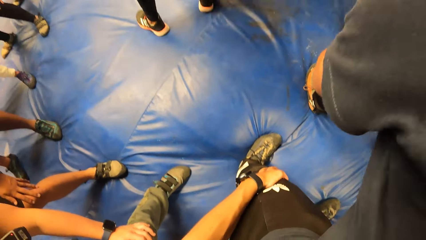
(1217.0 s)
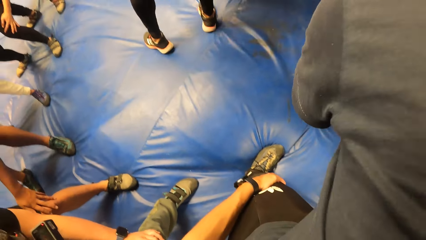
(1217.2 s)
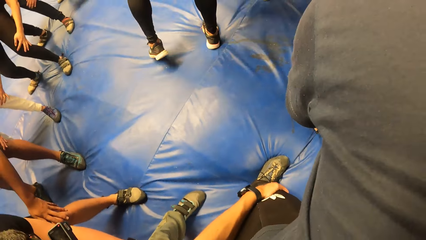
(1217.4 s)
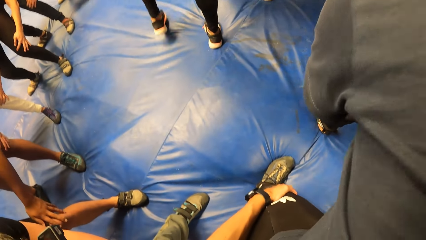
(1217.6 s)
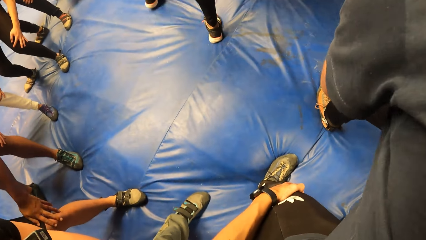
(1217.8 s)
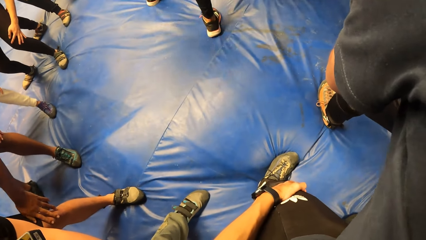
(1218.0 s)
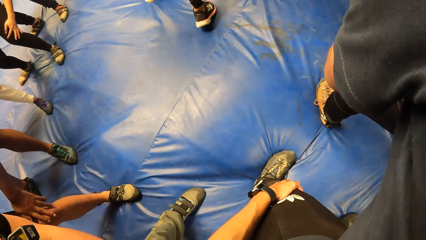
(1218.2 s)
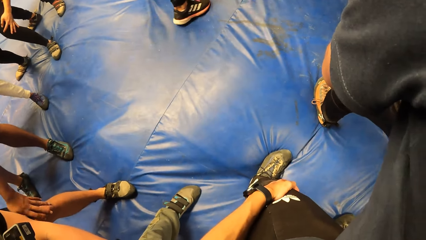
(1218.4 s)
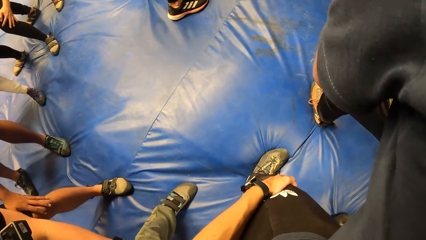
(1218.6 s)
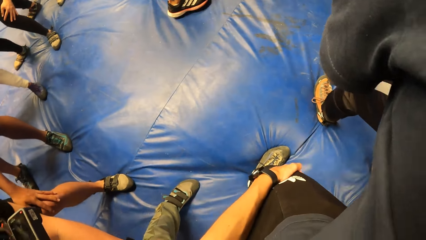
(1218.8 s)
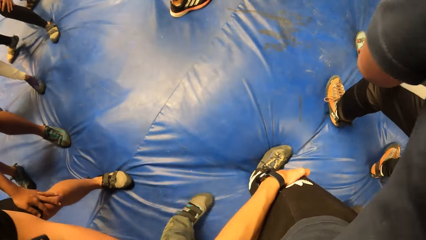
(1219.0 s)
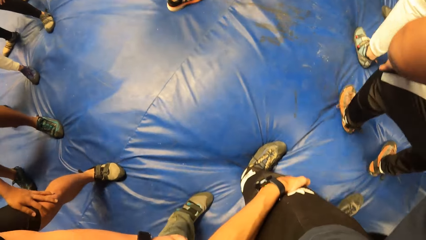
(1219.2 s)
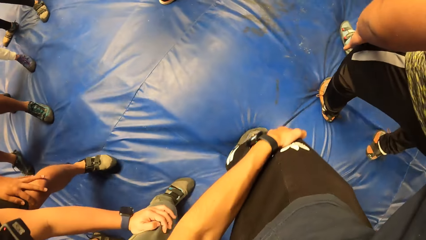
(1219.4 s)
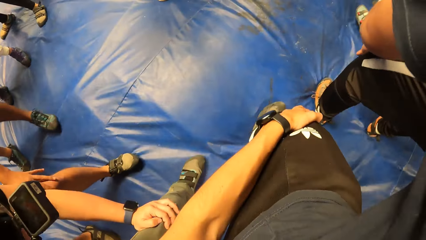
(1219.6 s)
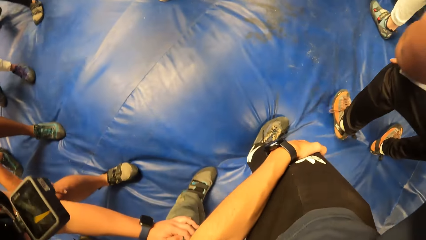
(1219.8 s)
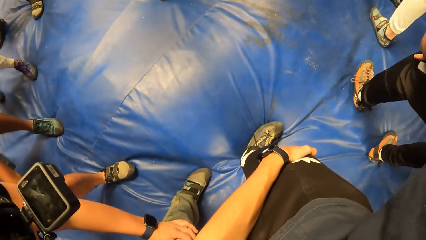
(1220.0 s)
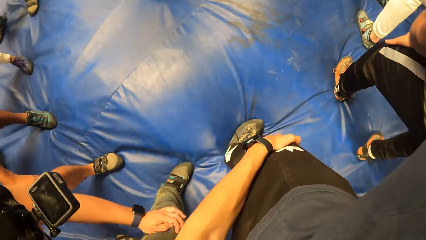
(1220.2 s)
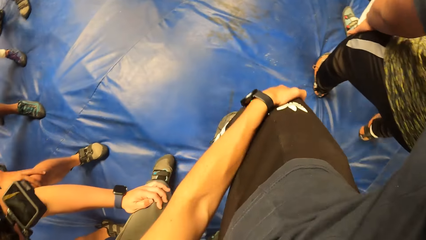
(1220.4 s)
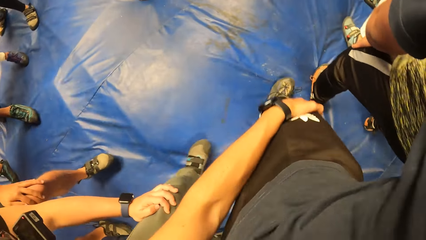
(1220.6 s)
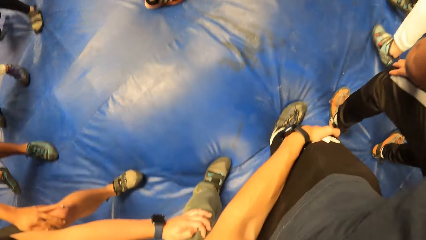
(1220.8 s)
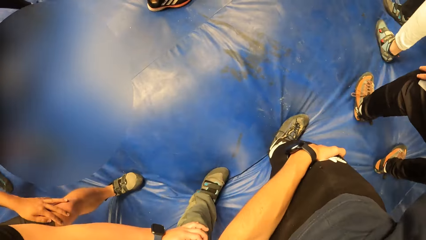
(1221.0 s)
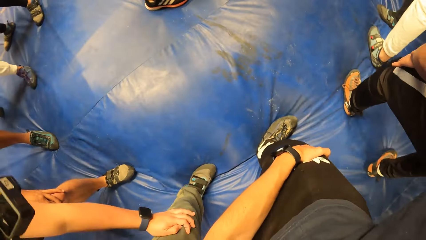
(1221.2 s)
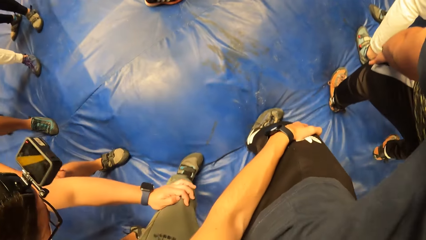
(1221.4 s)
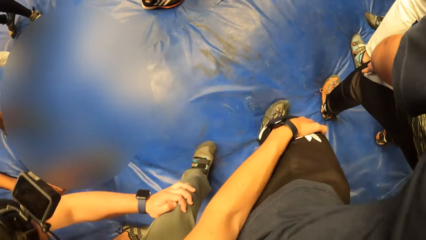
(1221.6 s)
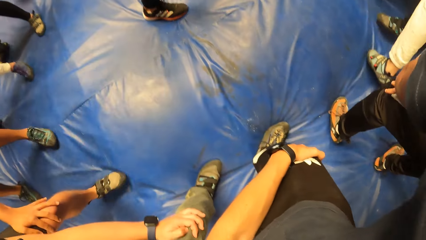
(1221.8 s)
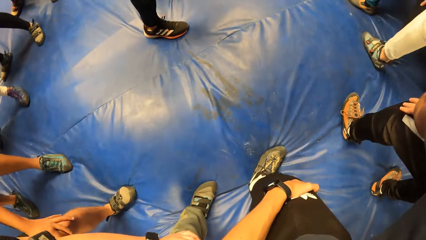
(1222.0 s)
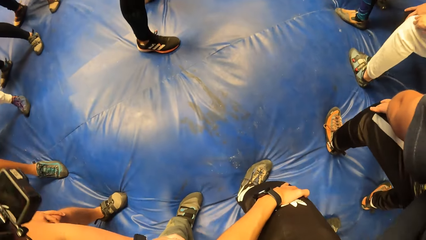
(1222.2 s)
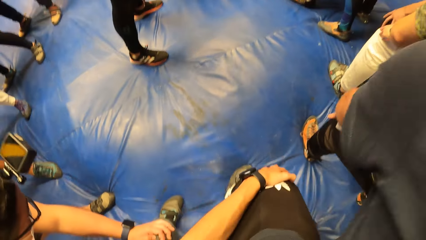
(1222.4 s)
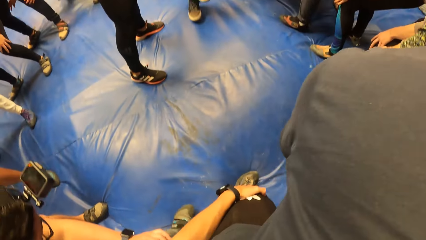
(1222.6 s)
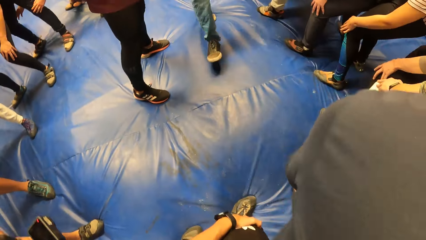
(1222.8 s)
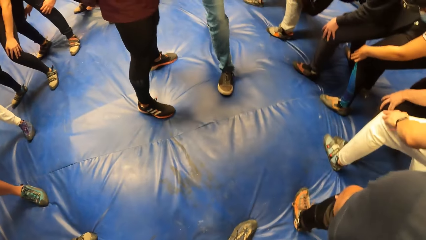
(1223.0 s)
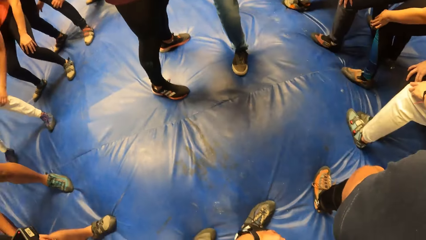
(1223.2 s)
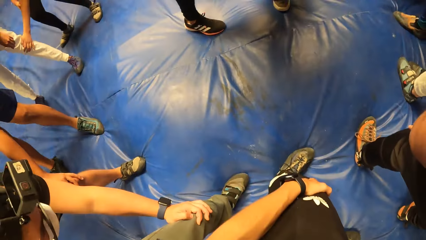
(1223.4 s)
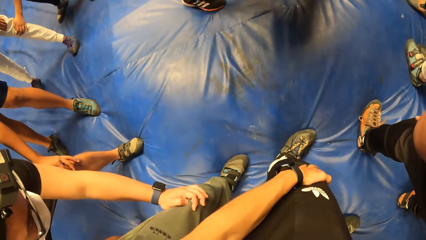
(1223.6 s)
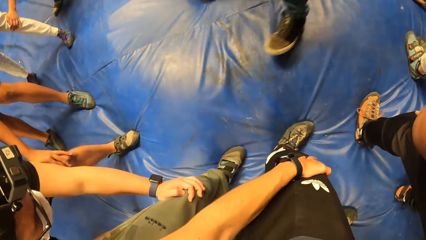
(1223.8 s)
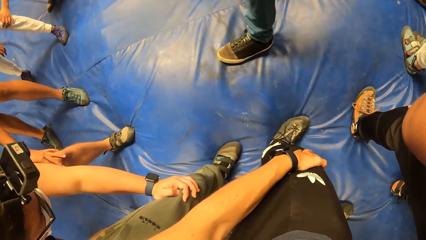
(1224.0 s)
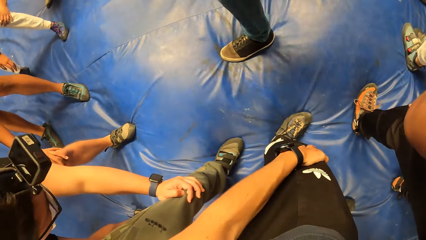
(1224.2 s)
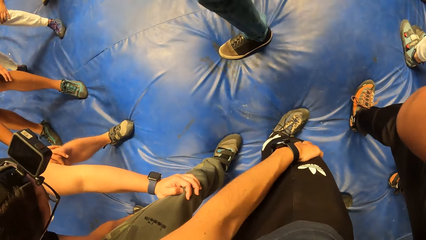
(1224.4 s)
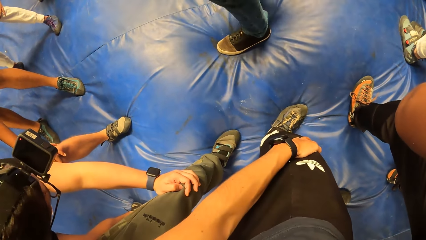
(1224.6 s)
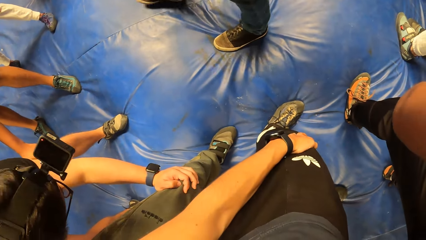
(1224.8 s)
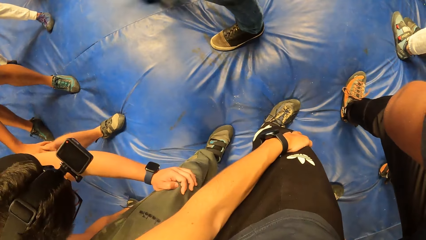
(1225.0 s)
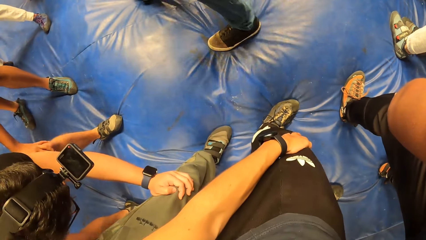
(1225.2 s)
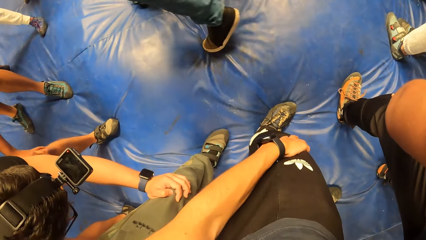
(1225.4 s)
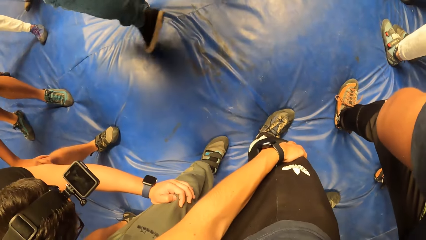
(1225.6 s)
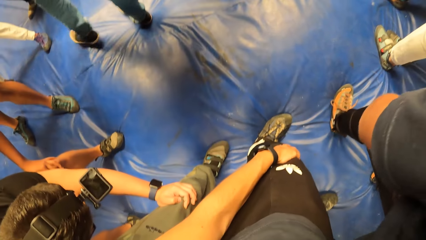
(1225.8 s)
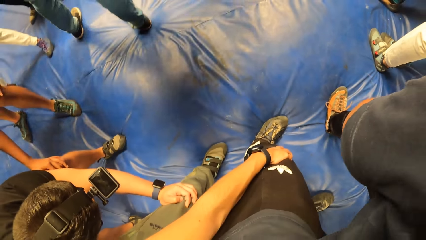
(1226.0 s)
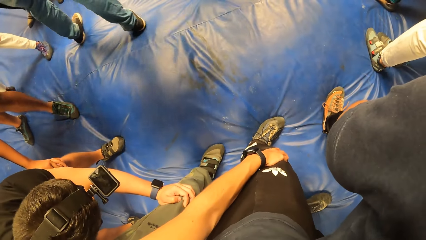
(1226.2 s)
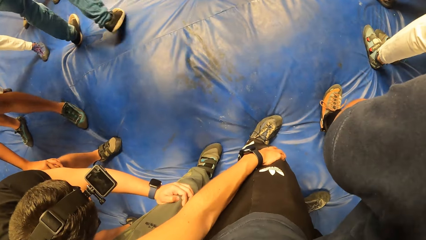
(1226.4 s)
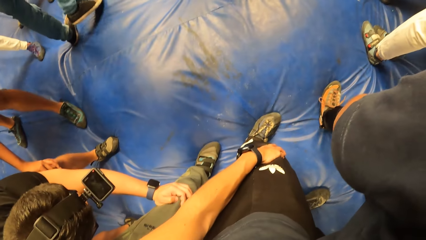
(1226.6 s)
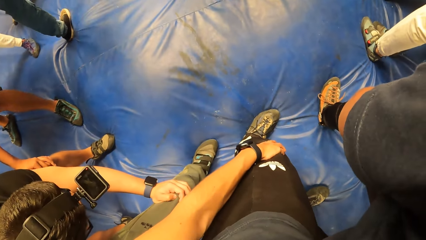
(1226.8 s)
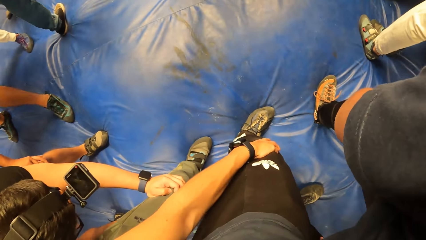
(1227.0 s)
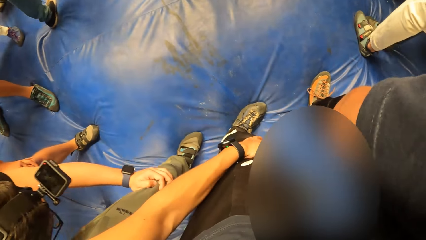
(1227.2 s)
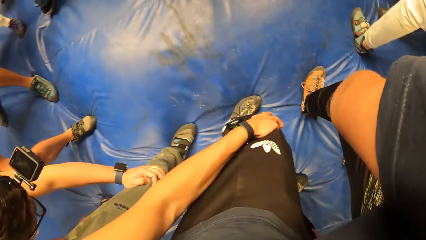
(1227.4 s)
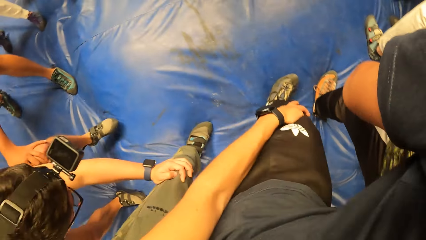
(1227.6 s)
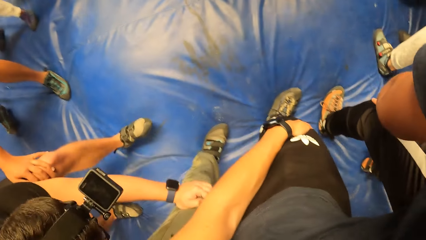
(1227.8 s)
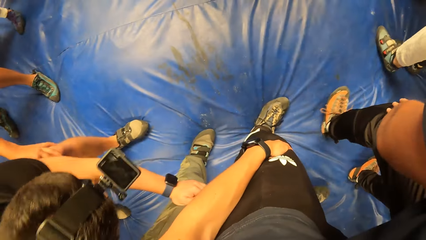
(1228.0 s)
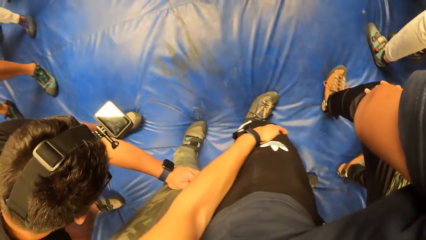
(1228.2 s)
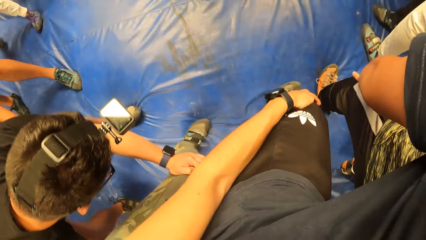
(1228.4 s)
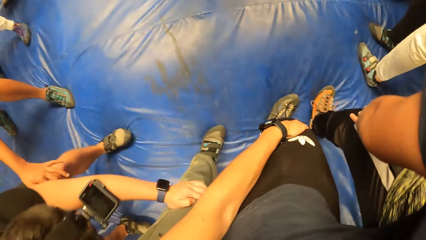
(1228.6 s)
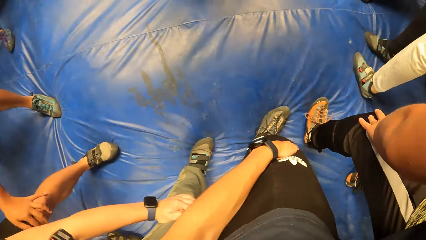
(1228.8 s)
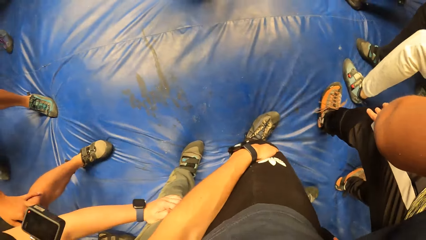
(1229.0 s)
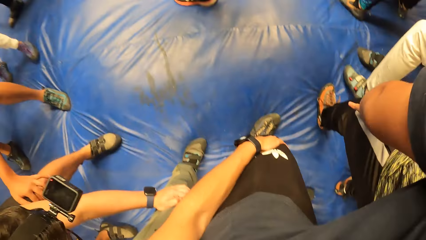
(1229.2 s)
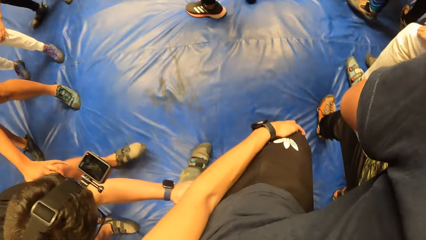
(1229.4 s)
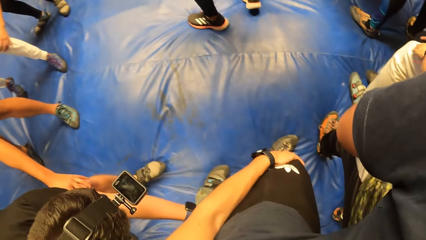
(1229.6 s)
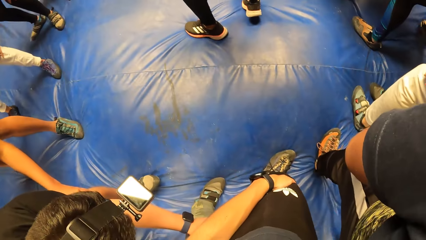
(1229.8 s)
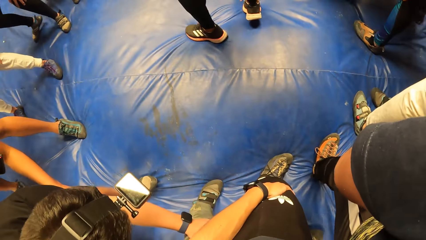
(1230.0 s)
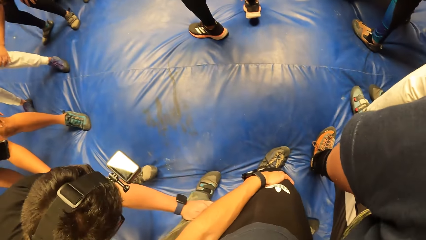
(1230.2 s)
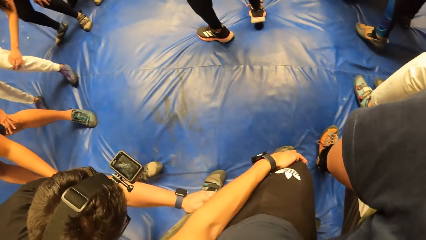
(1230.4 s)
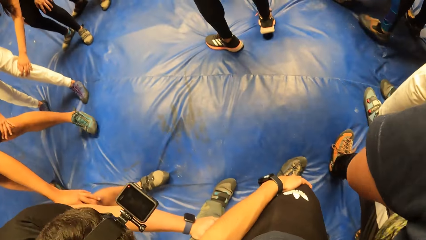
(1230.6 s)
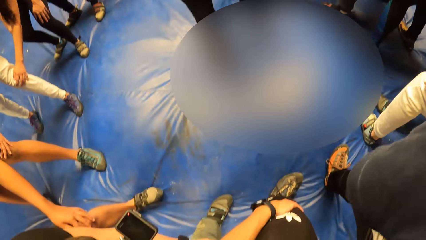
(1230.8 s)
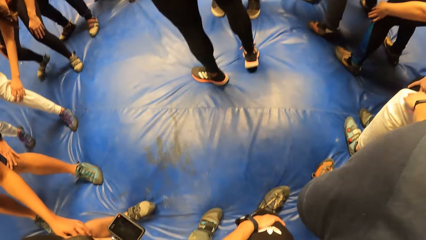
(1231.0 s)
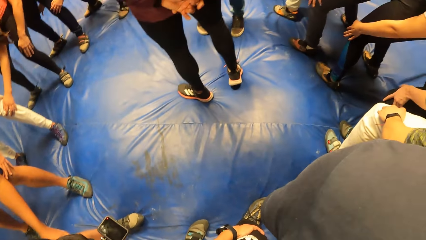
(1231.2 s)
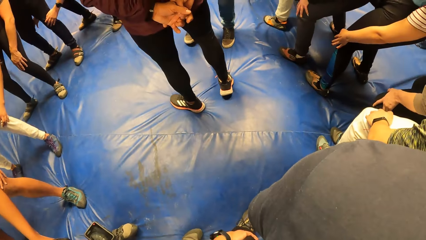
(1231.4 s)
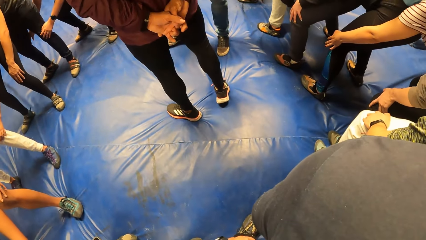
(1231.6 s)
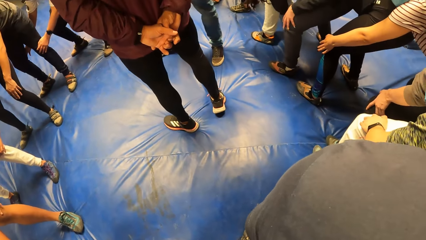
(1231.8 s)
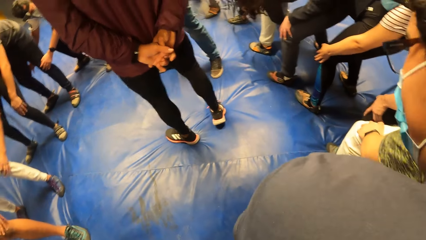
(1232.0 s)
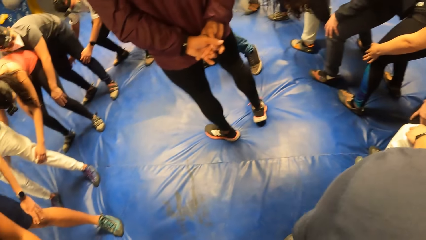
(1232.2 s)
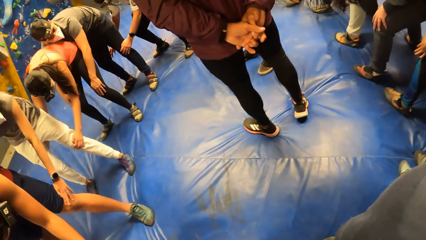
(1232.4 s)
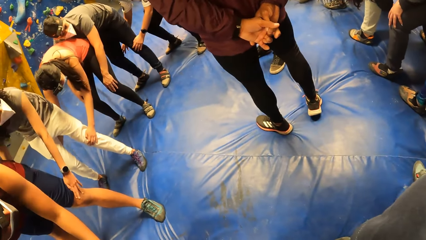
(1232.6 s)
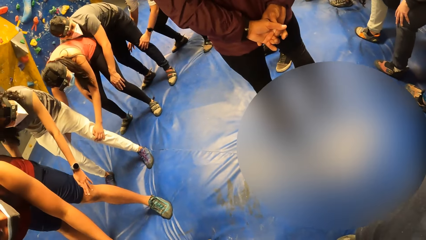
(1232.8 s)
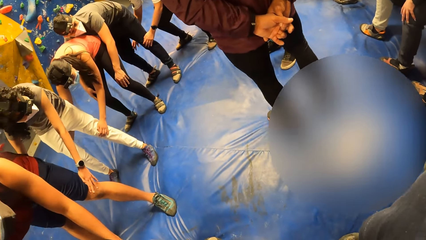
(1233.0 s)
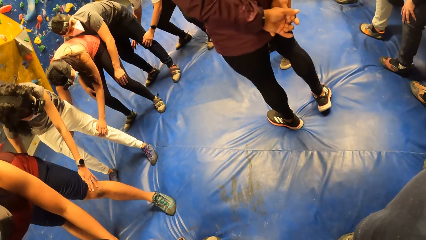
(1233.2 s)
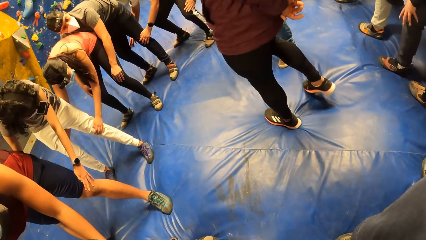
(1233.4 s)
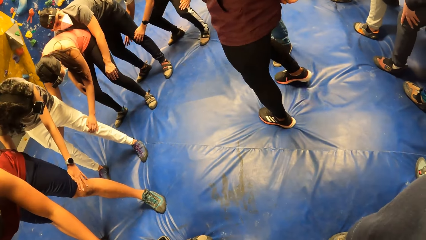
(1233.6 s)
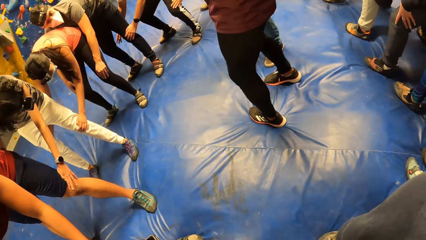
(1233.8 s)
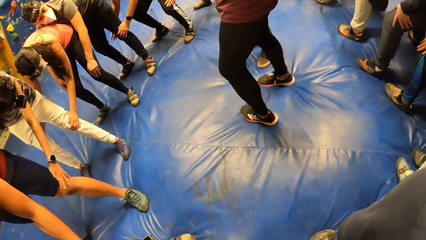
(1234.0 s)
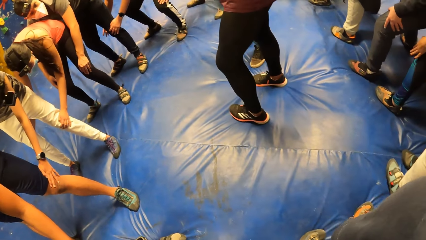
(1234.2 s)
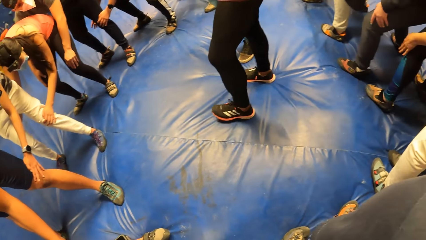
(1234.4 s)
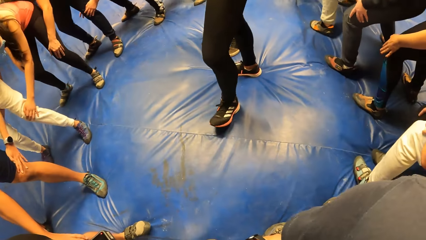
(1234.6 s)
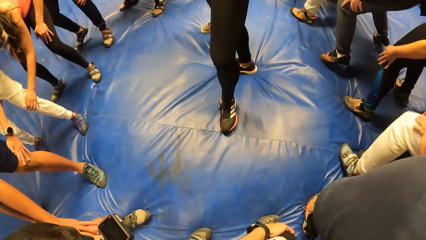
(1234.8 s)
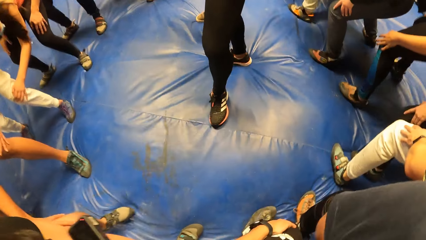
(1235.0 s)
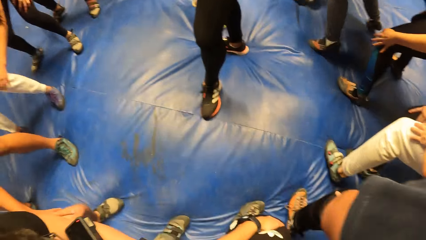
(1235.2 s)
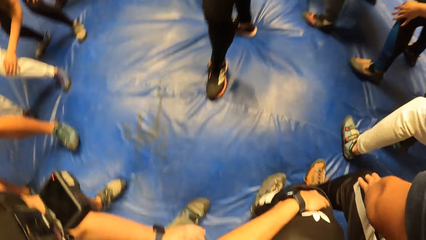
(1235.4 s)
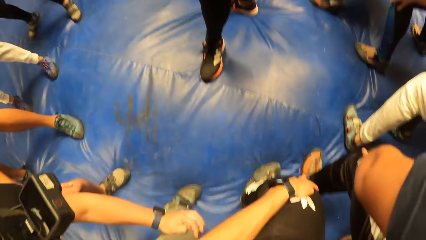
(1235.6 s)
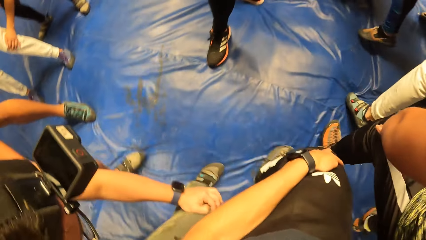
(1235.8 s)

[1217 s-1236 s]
A man exercises with the group of people with his hands on another man. The camera wearer exercises with the group of people with her hands on the first man. A third man exercises with the group of people with his hands on the camera wearer. The camera wearer dances in the room. She holds her knees. She dances in the room. She holds her knees. She dances in the room.
